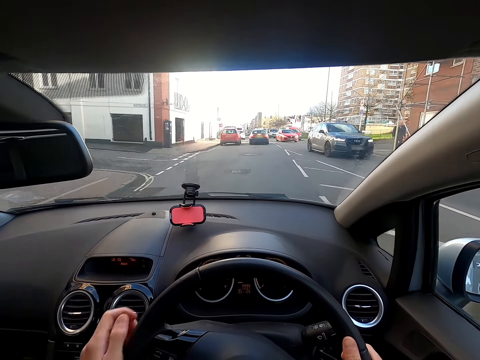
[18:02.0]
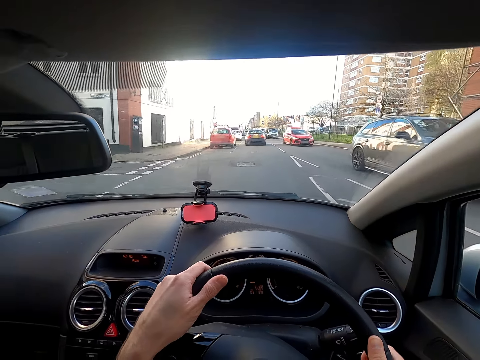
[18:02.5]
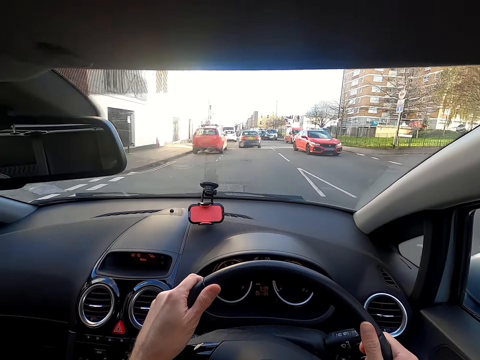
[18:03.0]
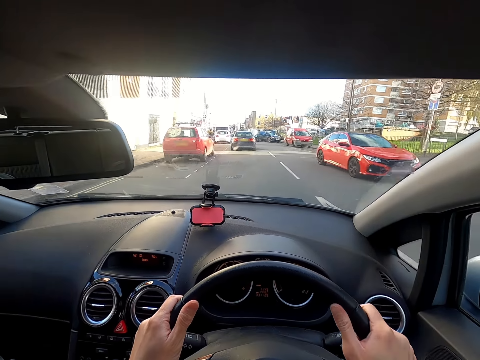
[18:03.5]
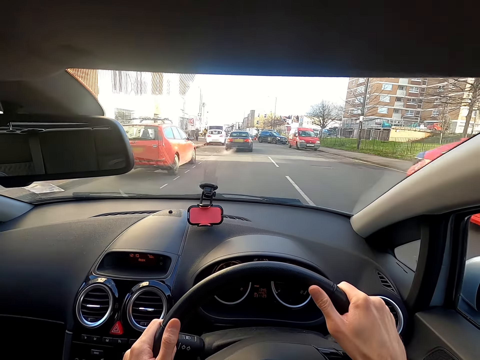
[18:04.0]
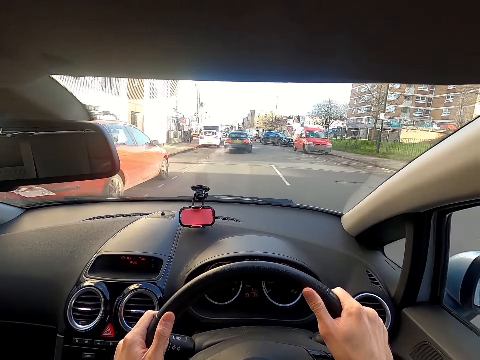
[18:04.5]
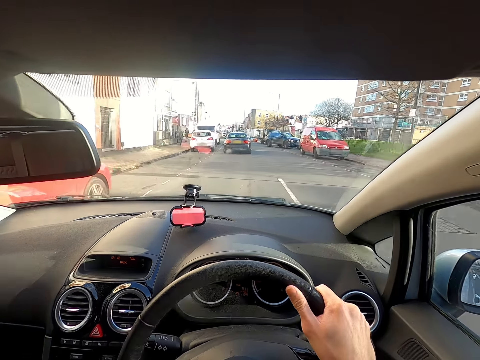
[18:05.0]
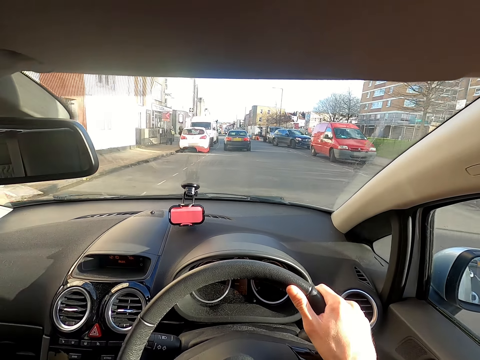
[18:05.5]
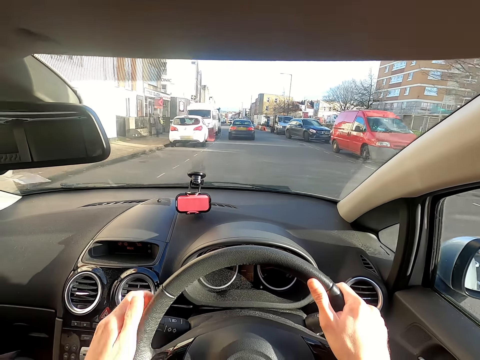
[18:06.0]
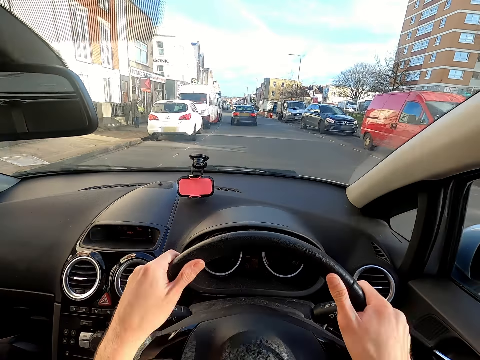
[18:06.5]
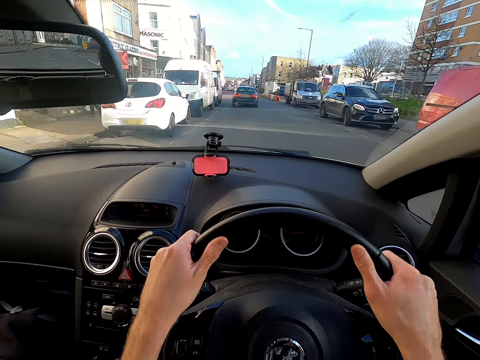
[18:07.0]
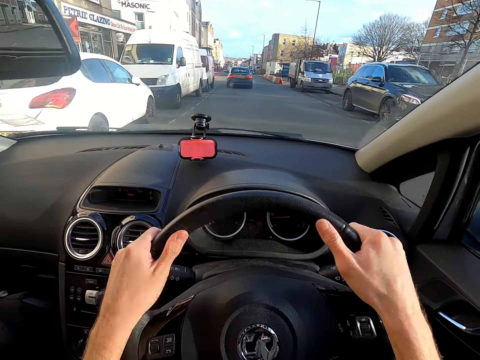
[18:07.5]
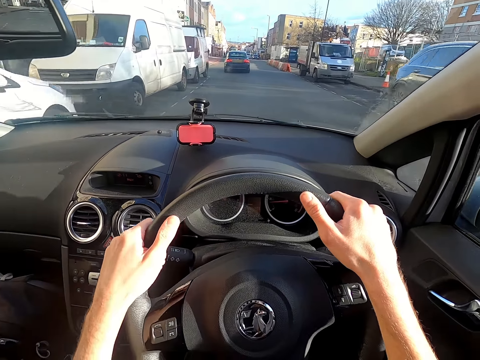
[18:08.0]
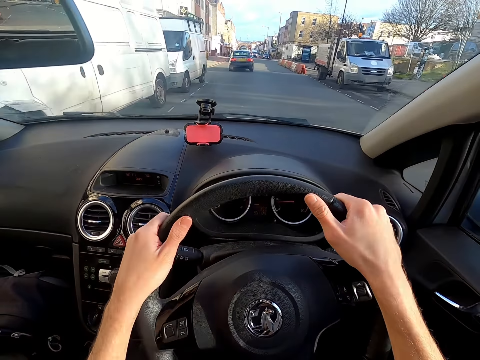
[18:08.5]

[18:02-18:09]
A grey car drives past the camera wearer. A red car drives past the camera wearer.

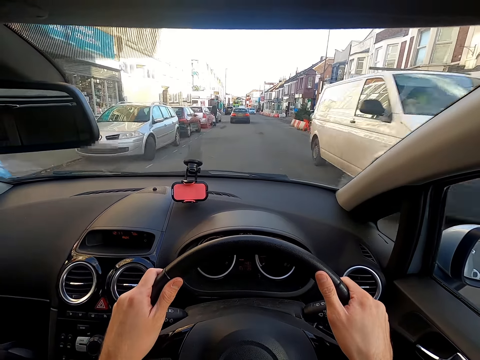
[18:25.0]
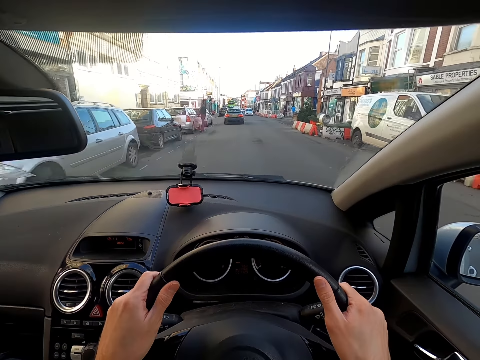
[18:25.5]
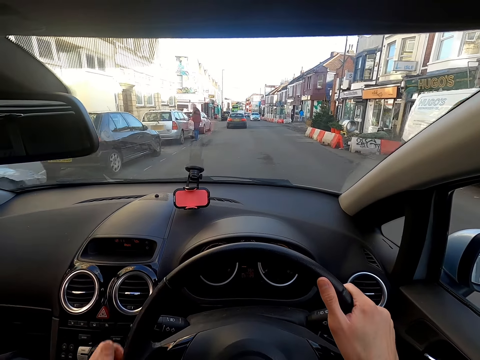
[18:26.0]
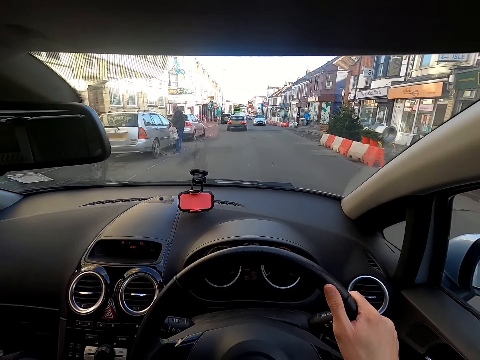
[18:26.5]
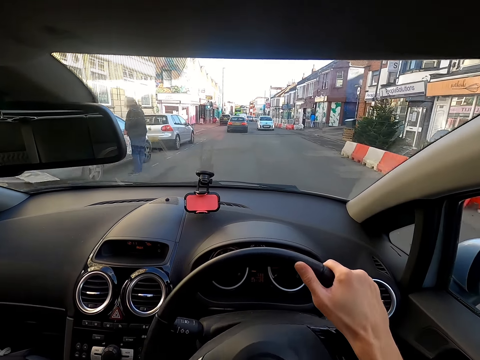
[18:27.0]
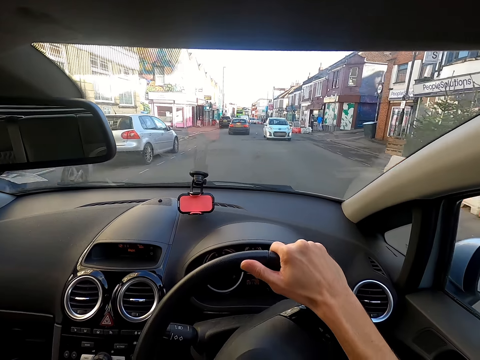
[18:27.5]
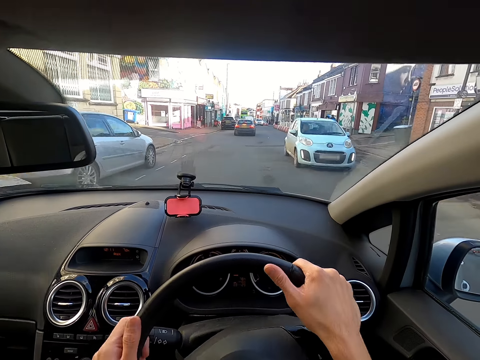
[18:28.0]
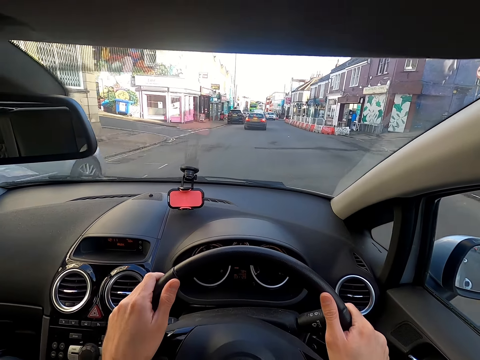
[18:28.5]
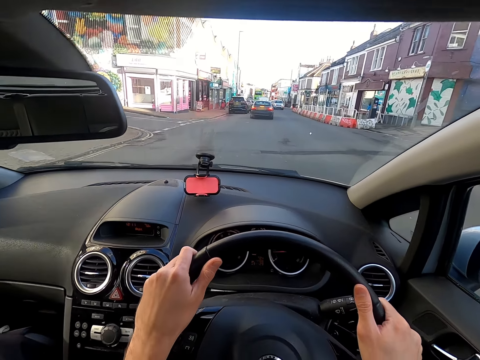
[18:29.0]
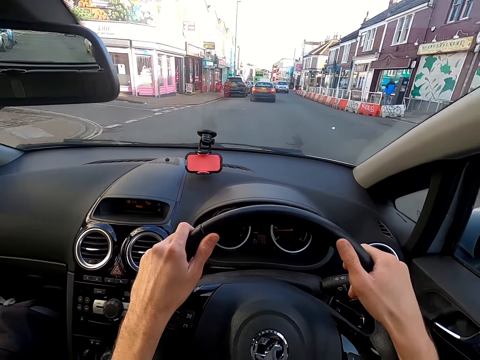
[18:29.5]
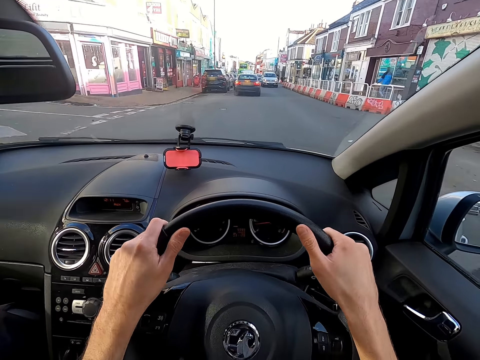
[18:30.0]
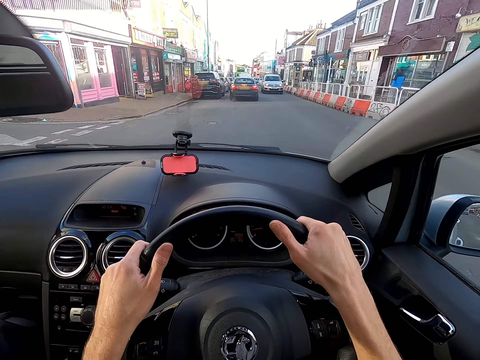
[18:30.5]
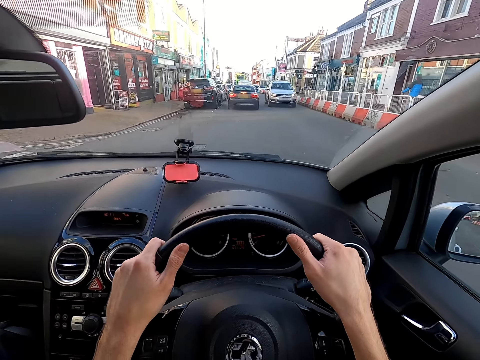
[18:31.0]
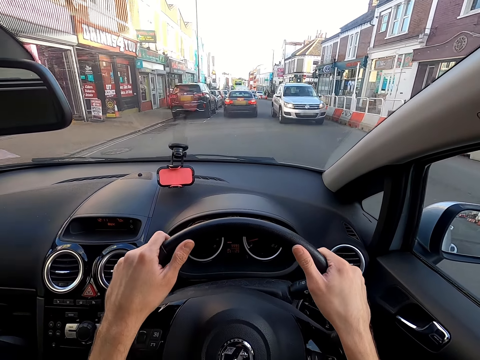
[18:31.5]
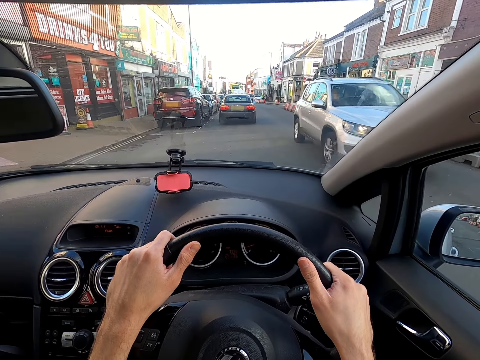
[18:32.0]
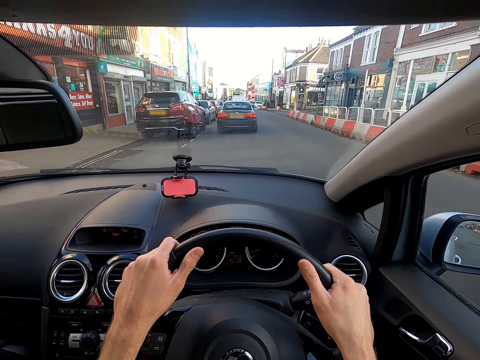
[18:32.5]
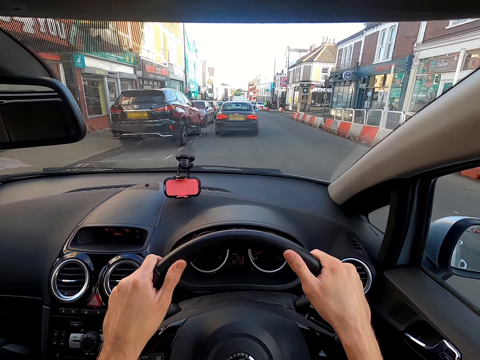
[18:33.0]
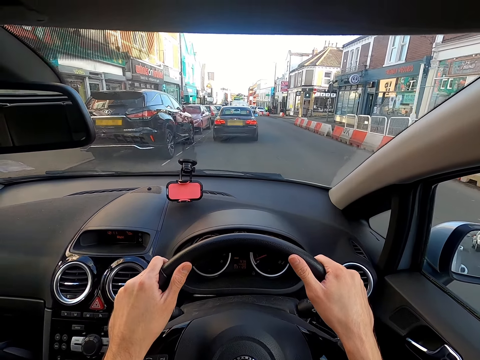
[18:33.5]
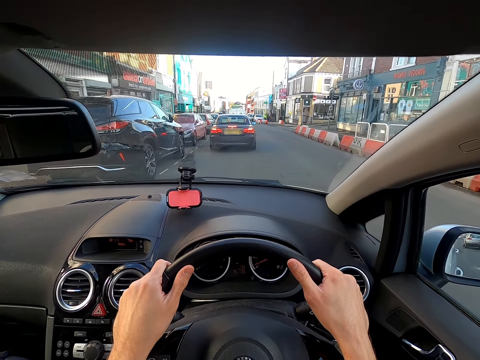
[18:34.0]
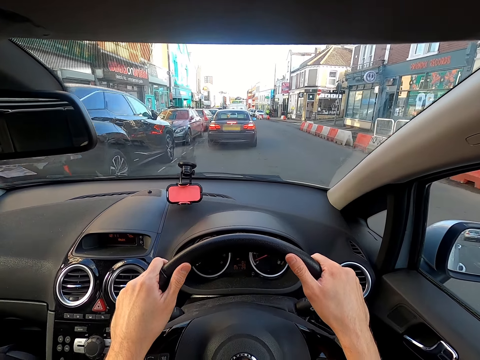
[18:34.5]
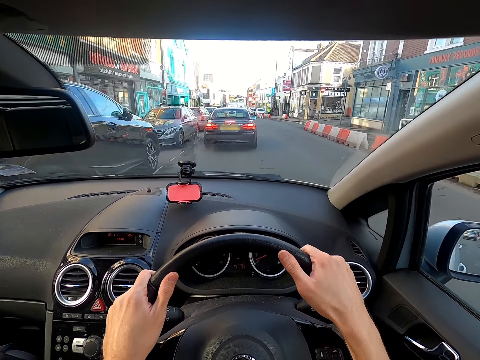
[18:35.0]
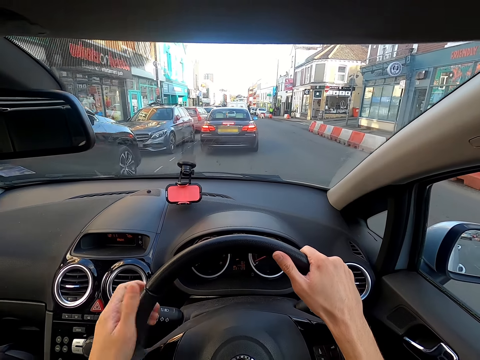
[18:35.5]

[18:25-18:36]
The camera wearer spins the steering. He moves the gear stick with his left hand.

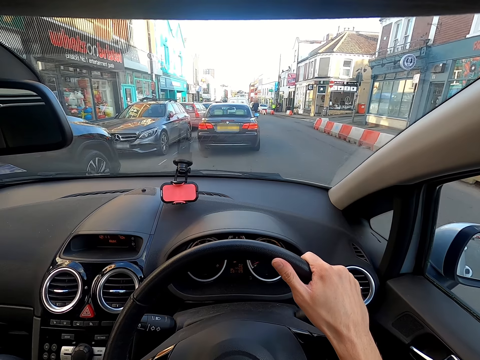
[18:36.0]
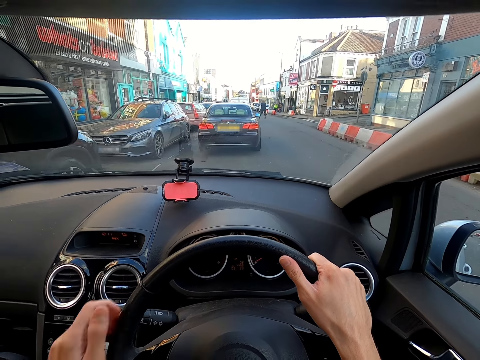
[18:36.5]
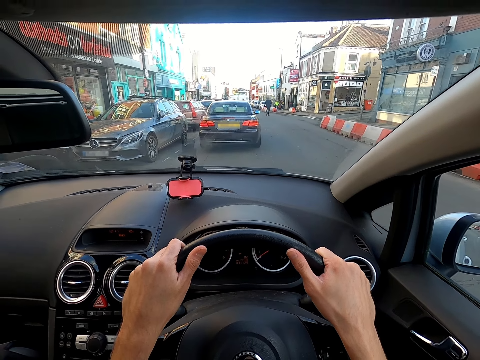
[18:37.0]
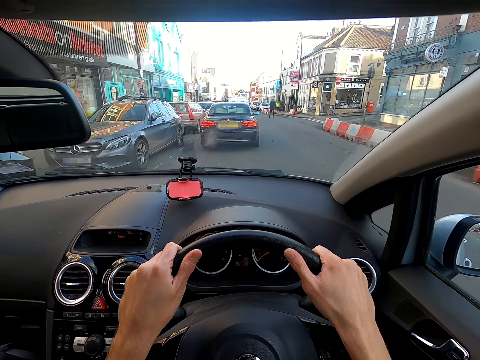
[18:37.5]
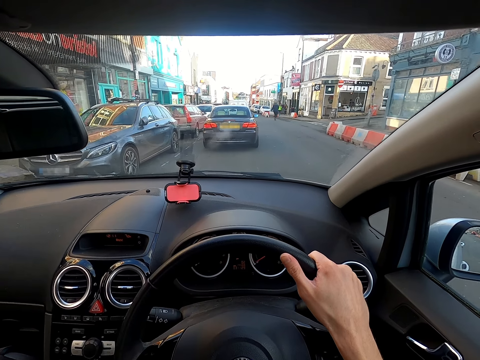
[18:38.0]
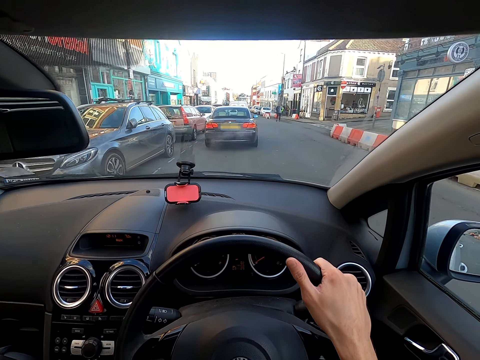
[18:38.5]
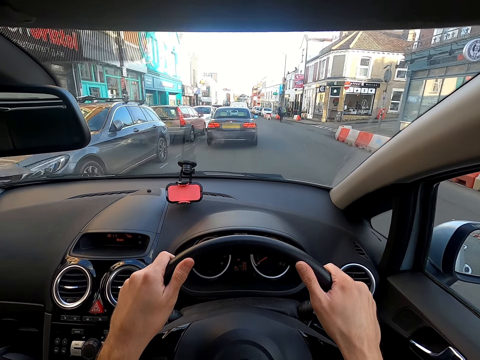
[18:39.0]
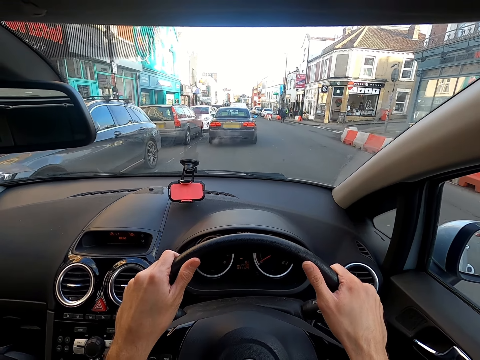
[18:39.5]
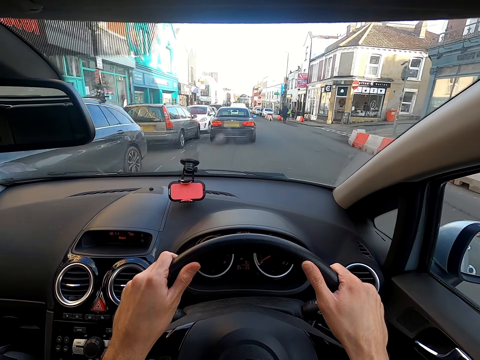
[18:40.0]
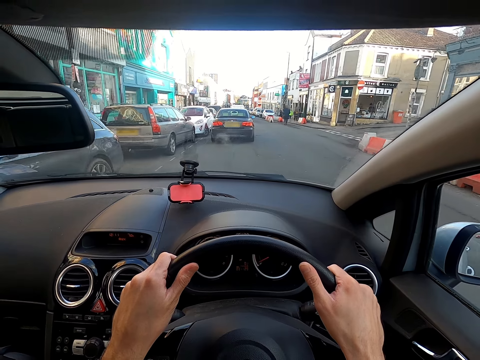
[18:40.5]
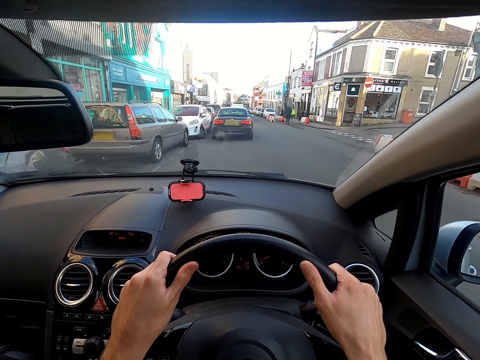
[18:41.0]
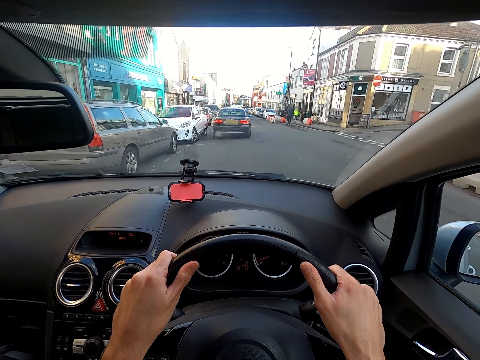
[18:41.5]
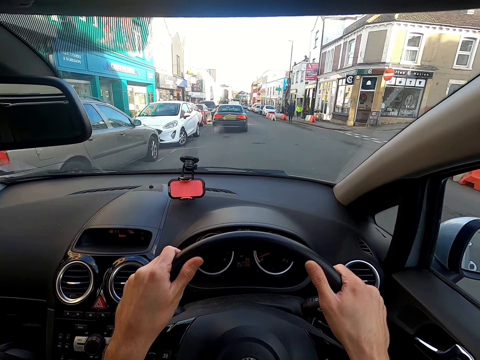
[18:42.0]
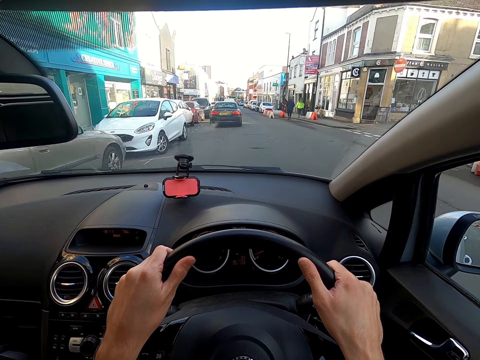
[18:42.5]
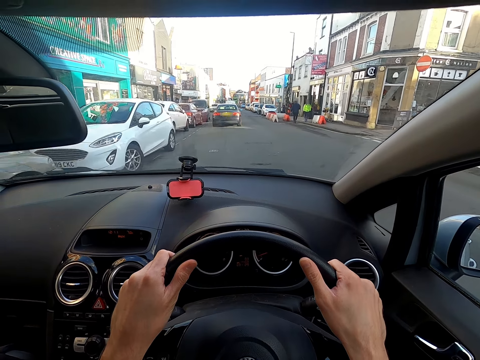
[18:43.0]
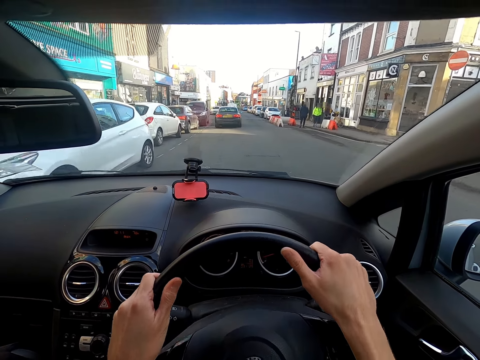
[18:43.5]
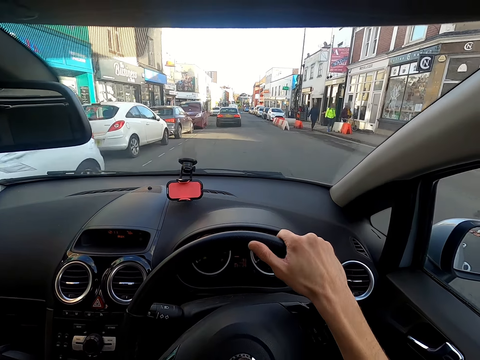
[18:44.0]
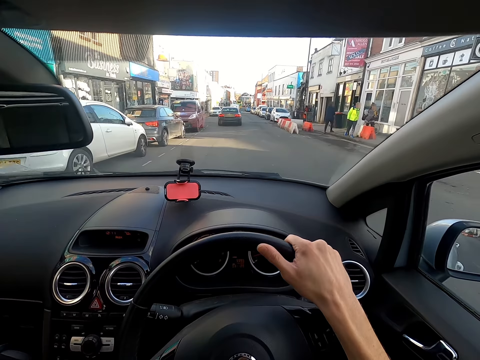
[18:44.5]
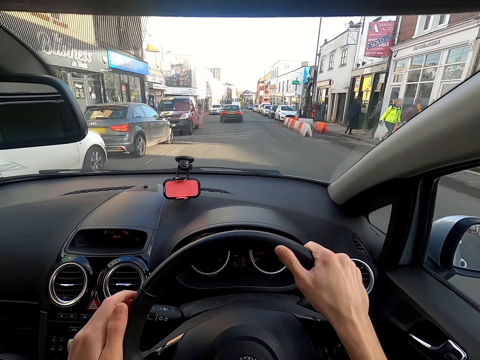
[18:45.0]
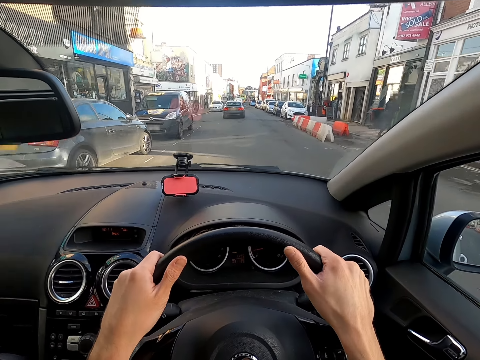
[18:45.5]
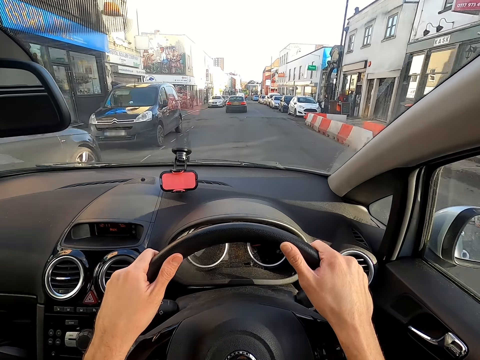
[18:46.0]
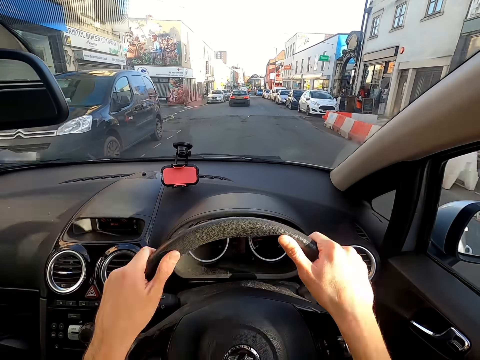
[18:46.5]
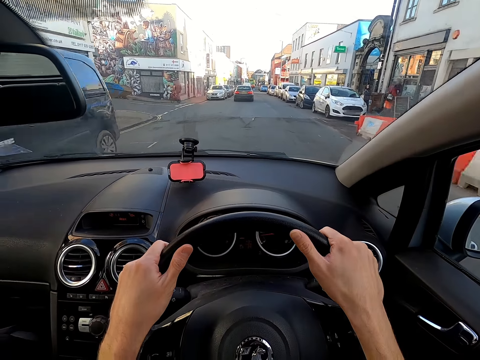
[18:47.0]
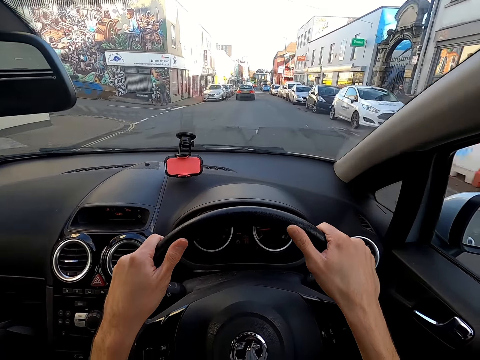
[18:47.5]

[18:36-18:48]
The camera wearer moves the gear stick with his left hand. He drives.
